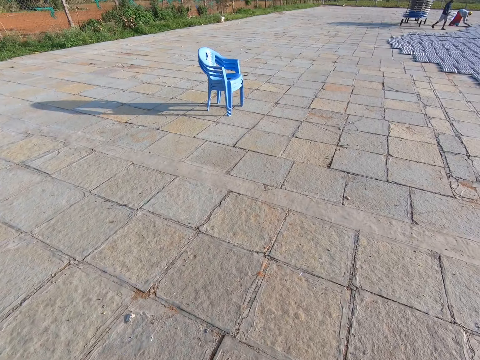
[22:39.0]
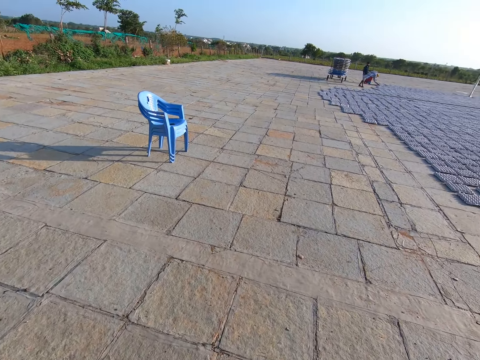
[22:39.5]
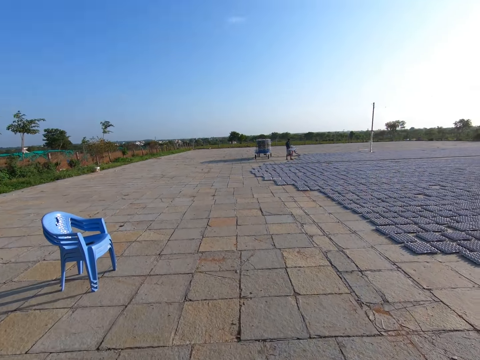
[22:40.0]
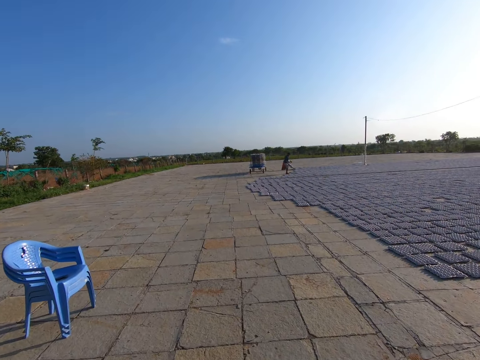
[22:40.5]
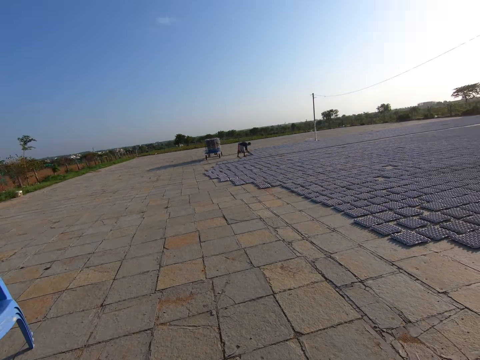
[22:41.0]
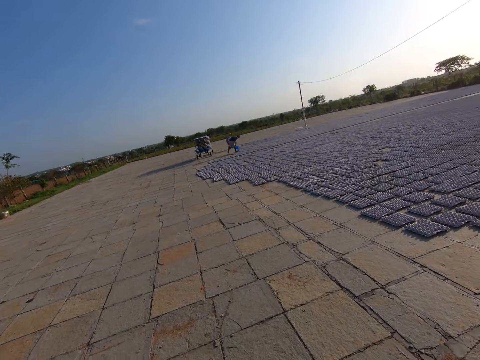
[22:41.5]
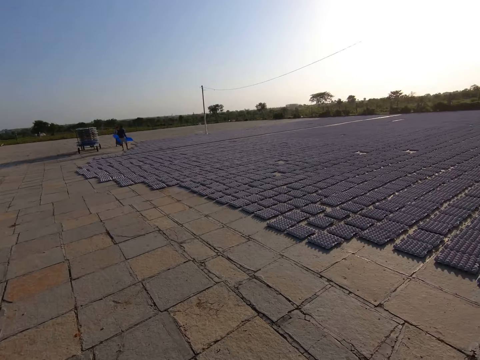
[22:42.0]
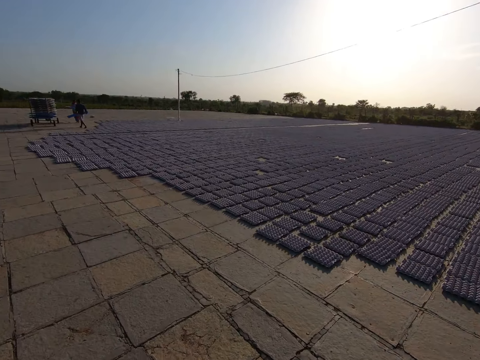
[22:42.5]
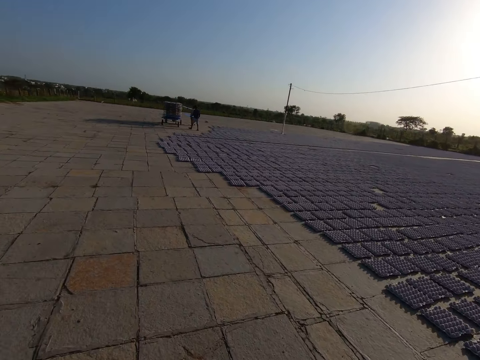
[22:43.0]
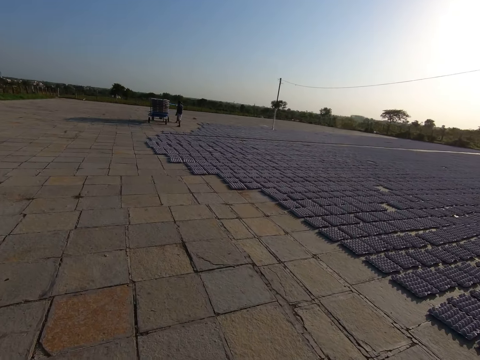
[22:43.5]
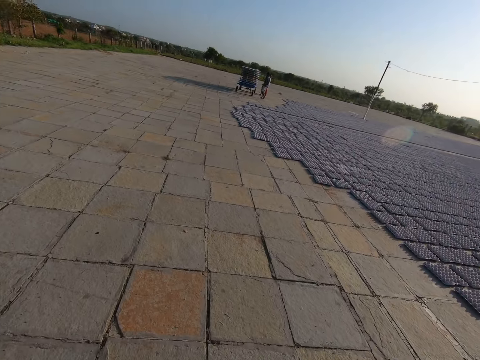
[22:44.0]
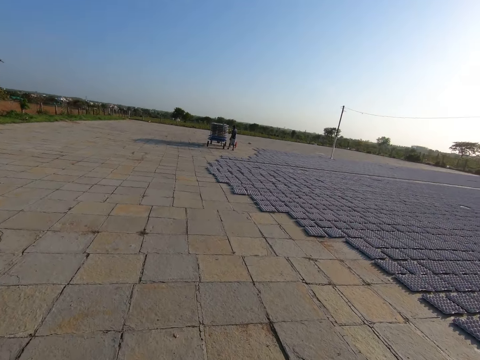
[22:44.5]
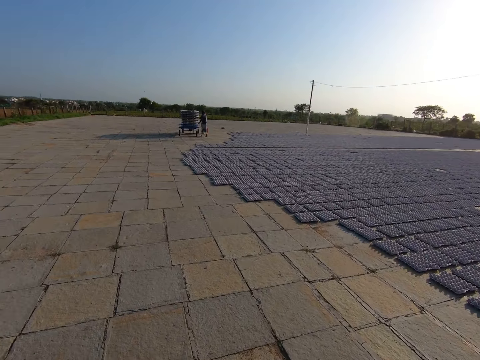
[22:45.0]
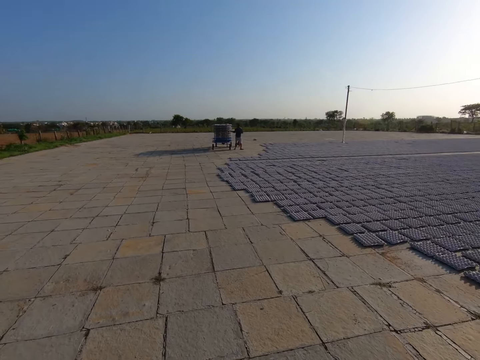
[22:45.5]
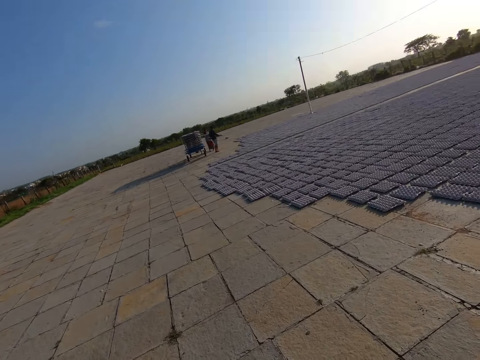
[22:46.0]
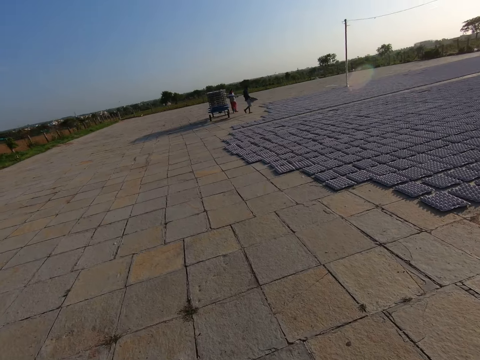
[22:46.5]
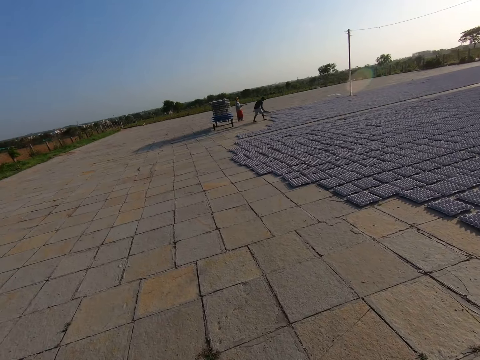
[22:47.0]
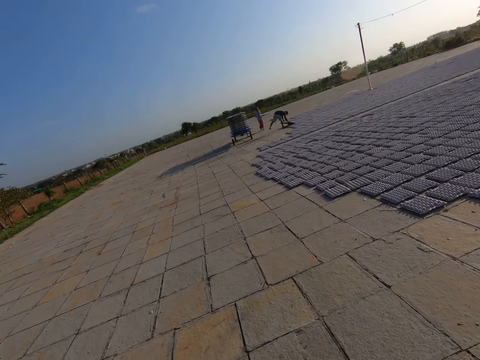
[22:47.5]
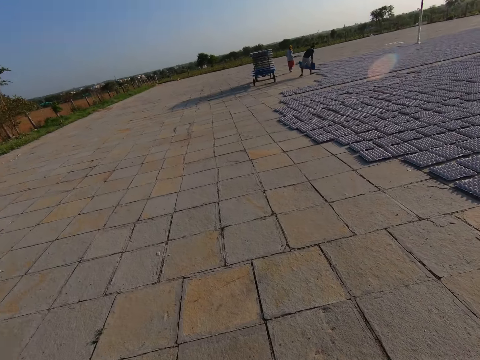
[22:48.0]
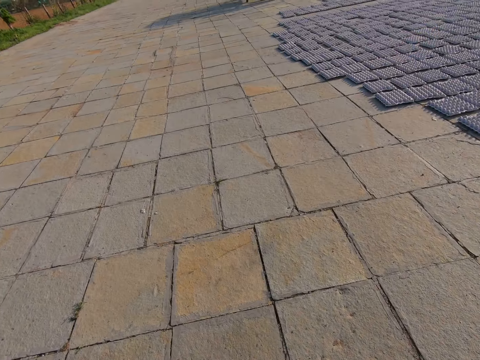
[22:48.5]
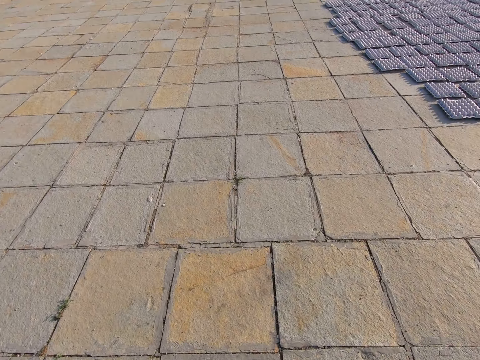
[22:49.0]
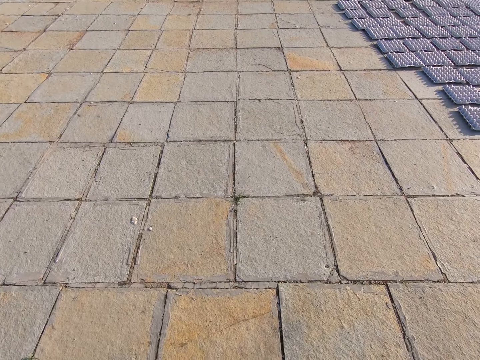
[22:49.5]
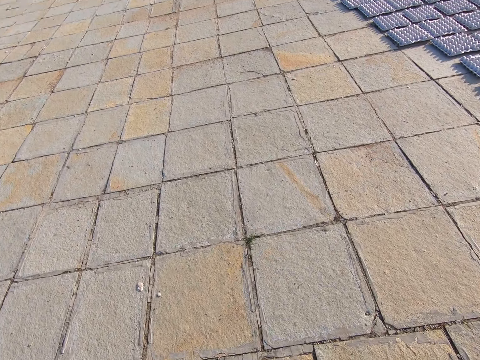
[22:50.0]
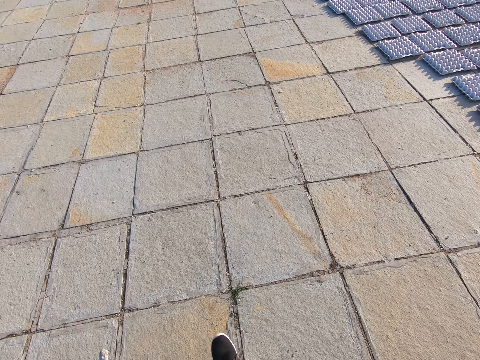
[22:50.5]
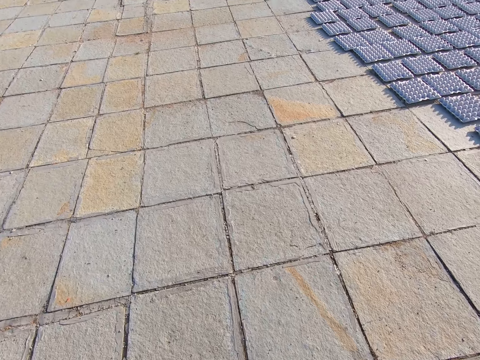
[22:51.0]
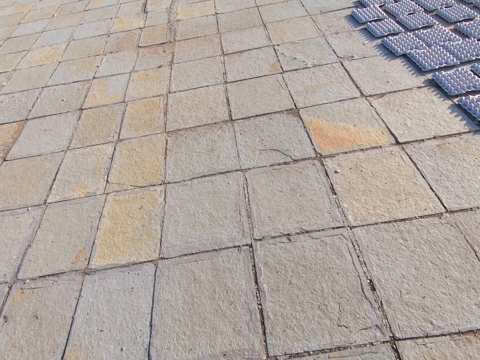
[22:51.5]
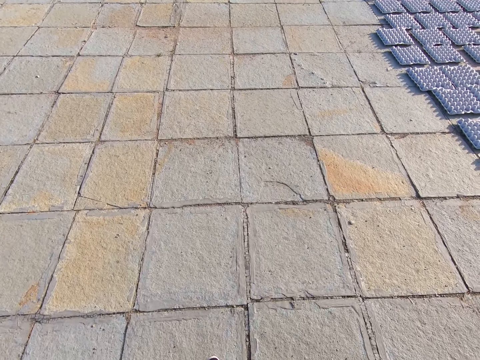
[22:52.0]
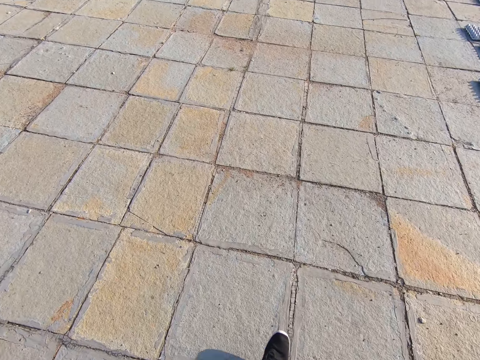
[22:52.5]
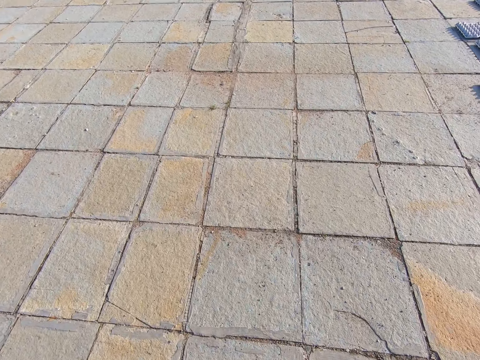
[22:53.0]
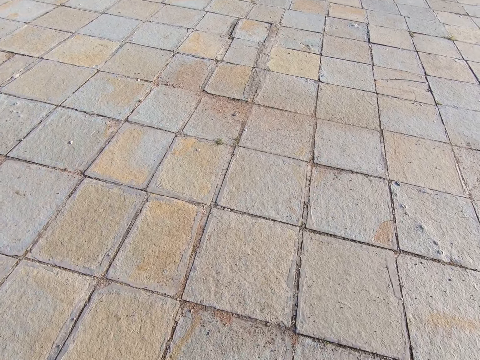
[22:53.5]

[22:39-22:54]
A man picks up a tray of crates from a trolley with both hands. The man places crates from the tray in both hands on the ground.

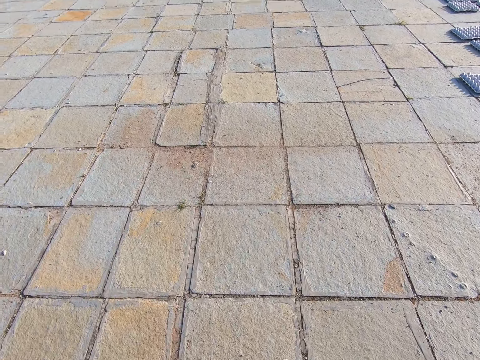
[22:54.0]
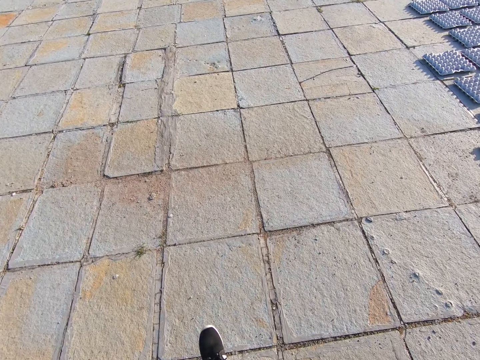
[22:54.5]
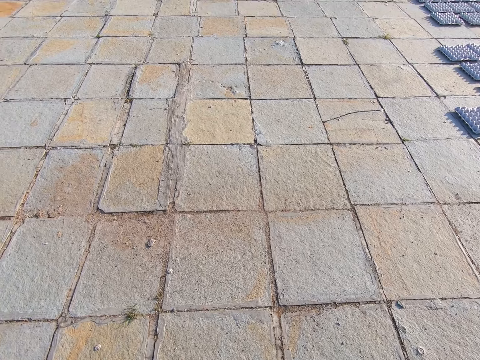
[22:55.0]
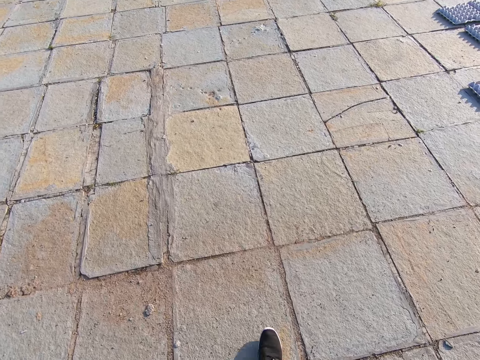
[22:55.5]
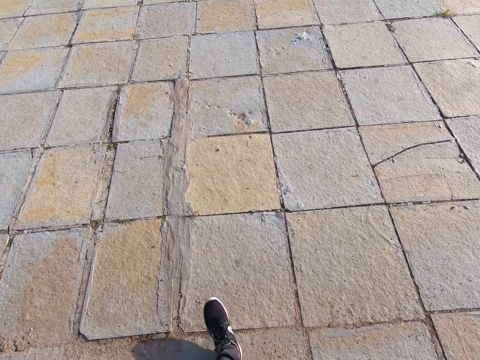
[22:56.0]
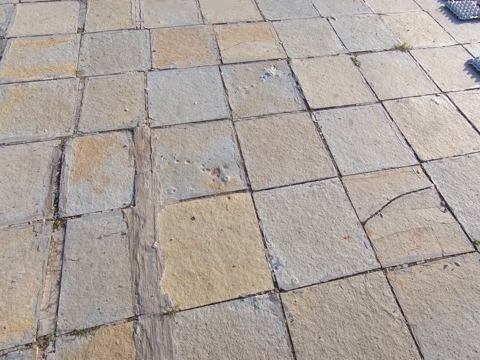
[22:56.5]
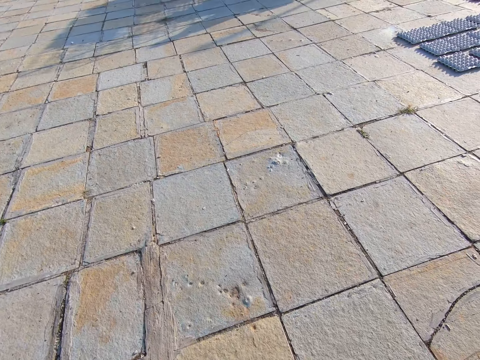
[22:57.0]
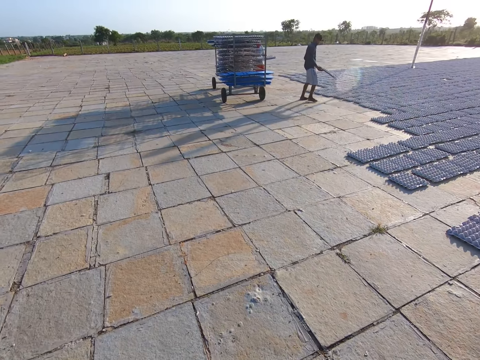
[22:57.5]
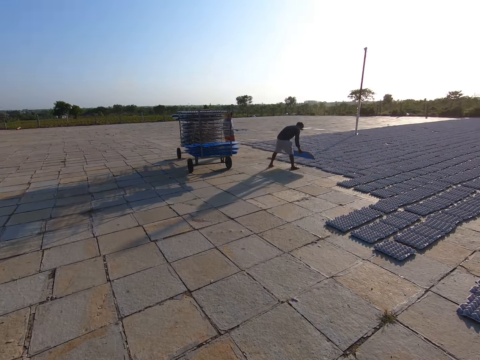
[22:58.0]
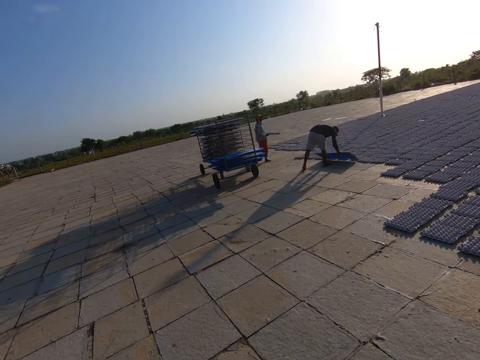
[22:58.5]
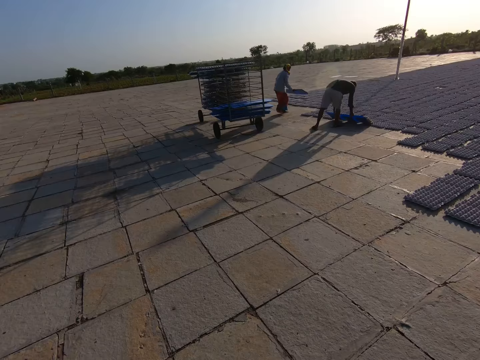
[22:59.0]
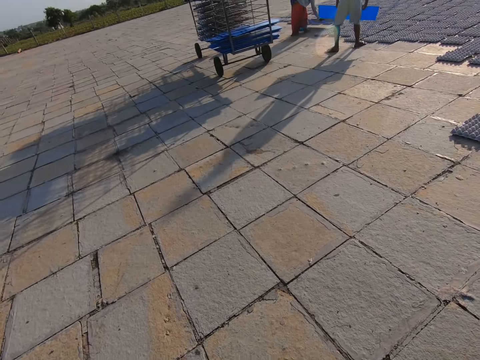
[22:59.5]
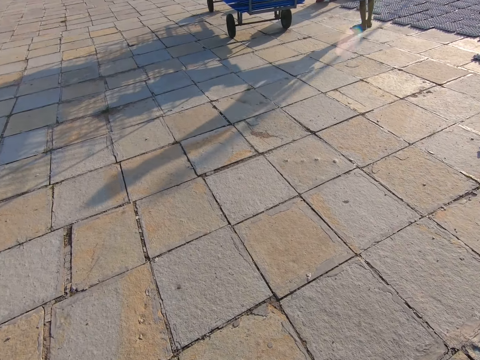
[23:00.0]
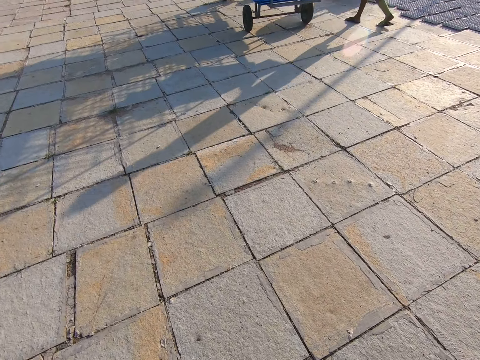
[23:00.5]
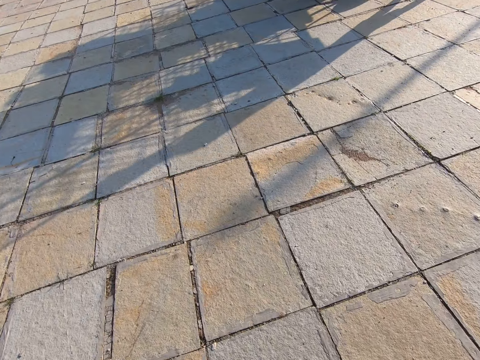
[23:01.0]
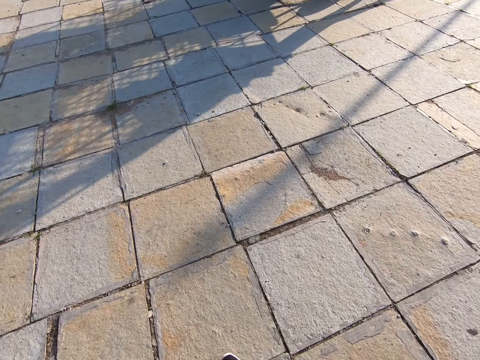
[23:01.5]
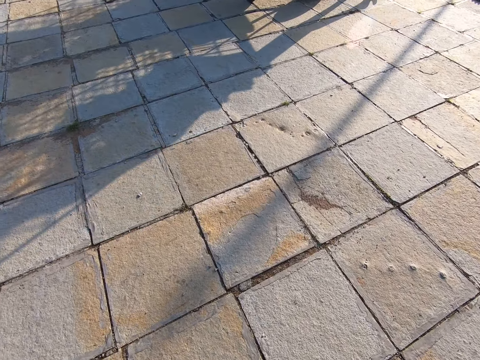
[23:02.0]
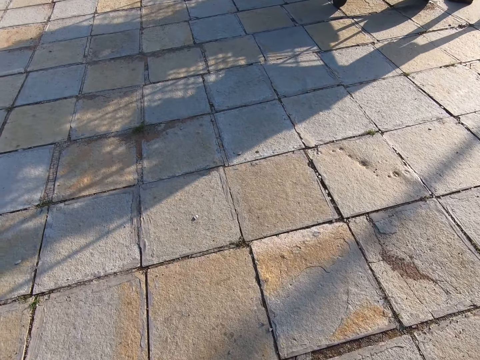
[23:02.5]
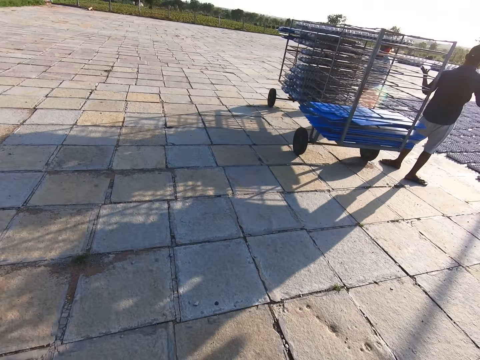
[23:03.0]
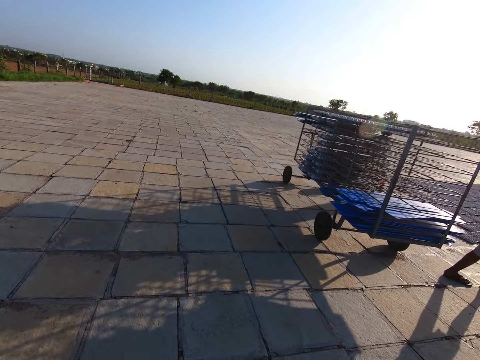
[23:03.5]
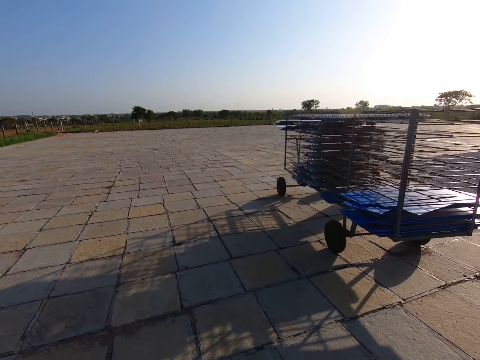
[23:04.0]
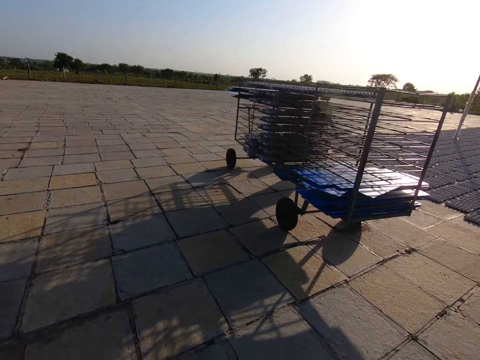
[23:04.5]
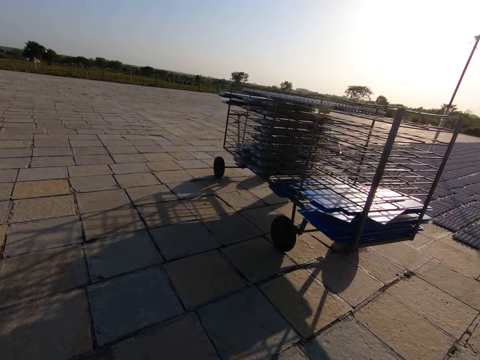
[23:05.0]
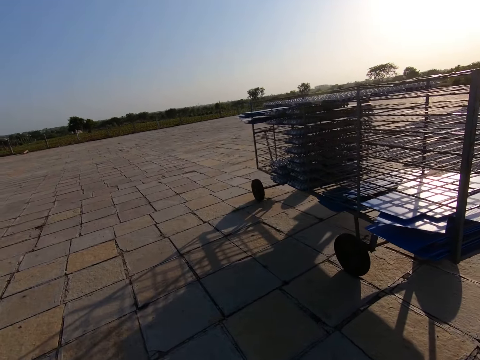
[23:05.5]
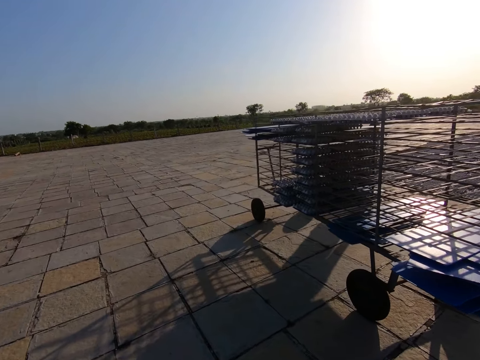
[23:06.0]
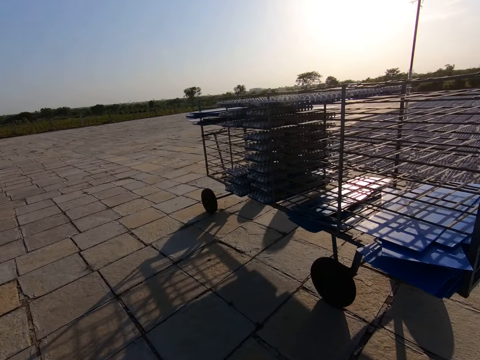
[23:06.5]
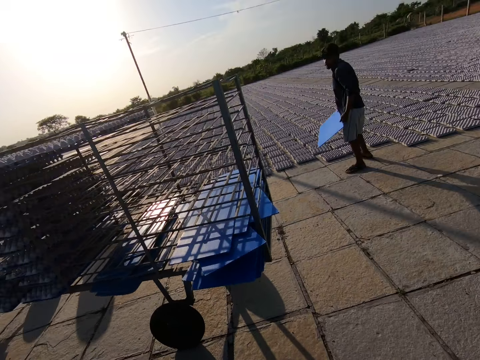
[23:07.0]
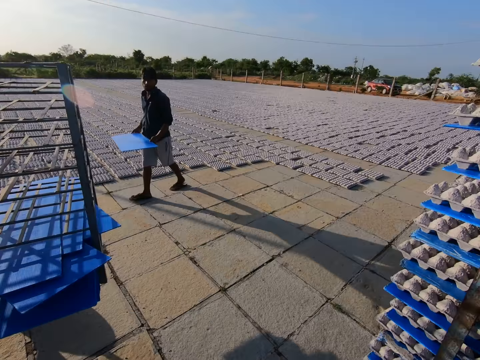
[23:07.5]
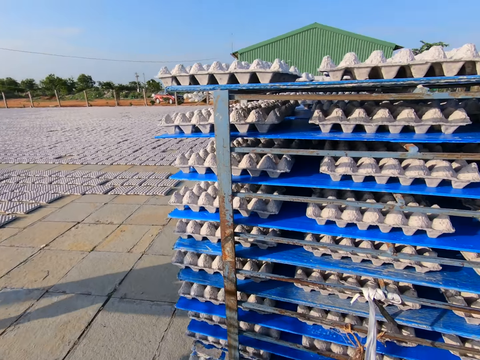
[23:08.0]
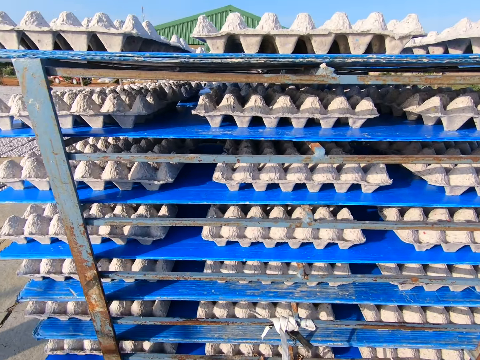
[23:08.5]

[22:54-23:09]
A man drops a crate. The man places crates from a tray in both hands on the ground. Another man drops a crate. The other man places crates from a tray in both hands on the ground. The camera wearer walks around. They interact with the first man. They look around.
